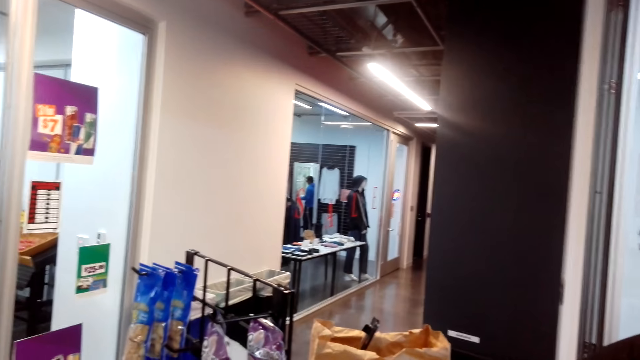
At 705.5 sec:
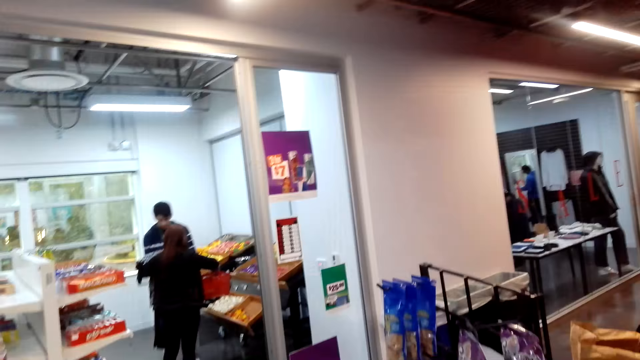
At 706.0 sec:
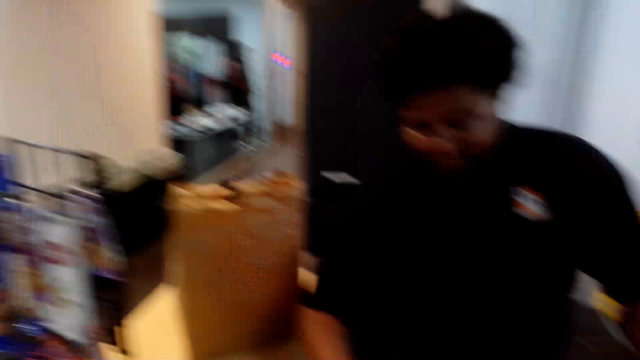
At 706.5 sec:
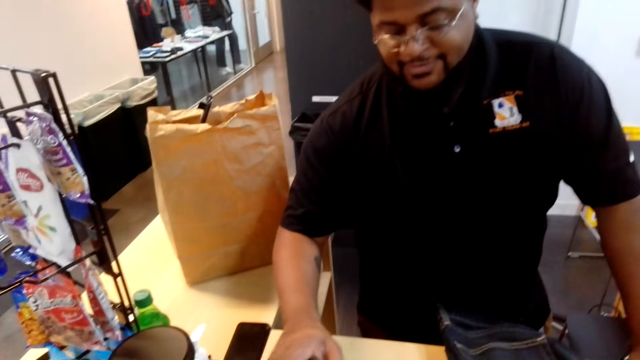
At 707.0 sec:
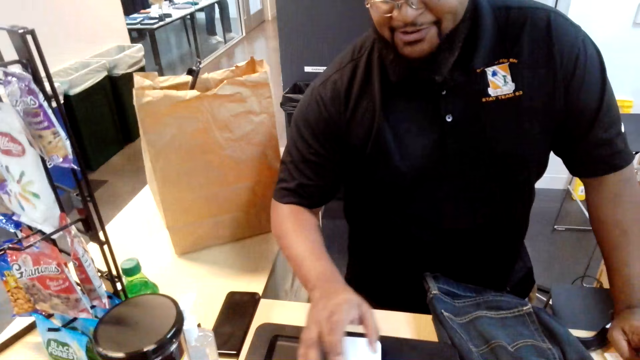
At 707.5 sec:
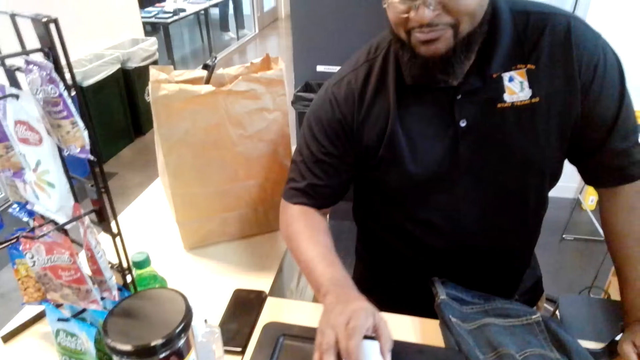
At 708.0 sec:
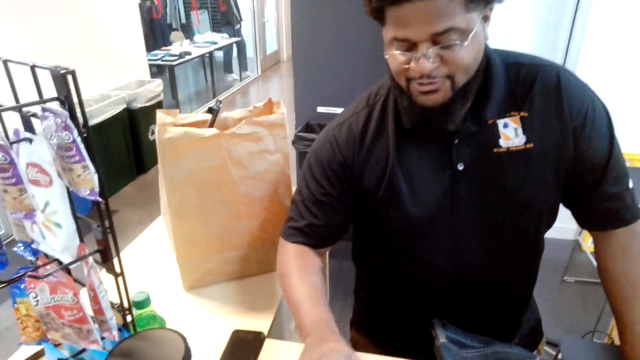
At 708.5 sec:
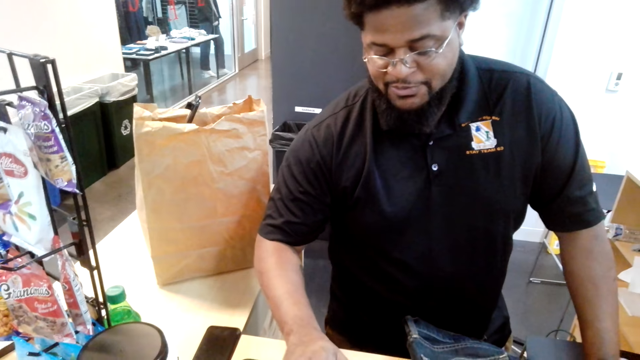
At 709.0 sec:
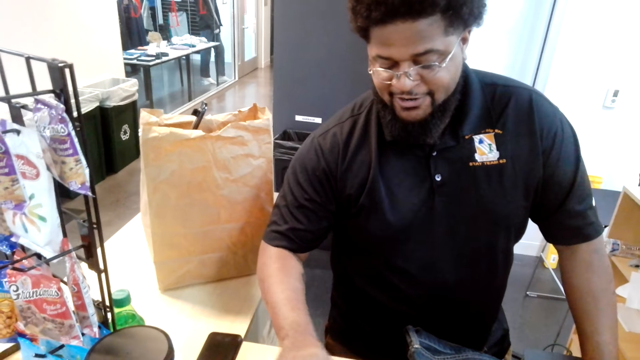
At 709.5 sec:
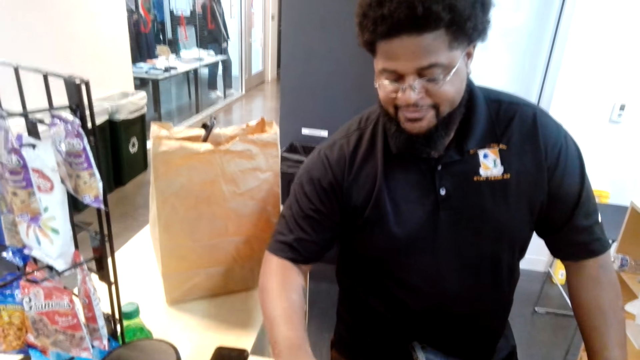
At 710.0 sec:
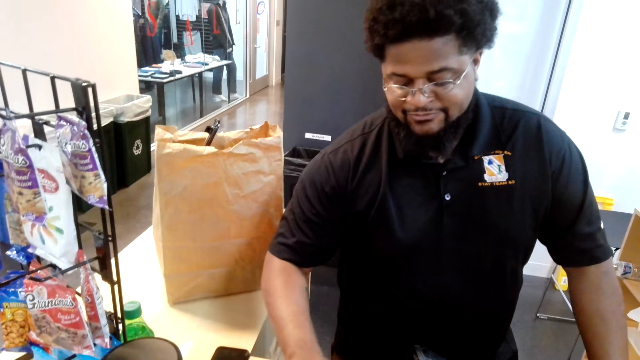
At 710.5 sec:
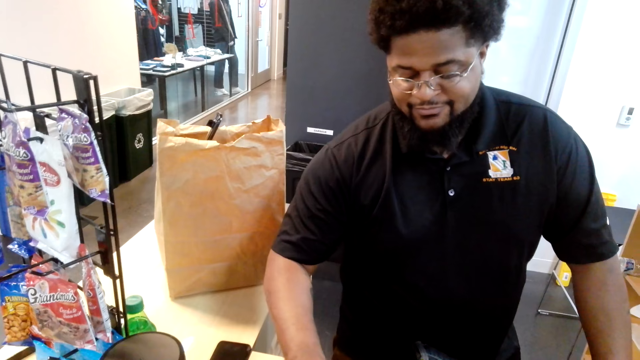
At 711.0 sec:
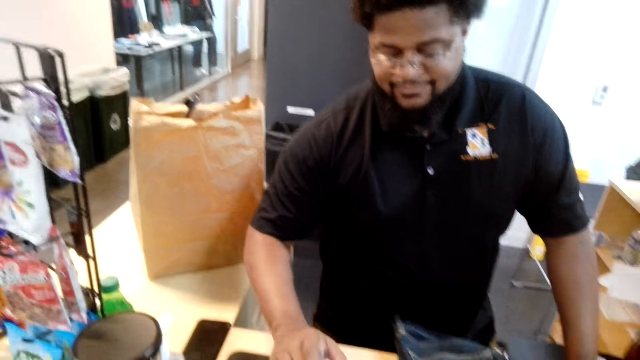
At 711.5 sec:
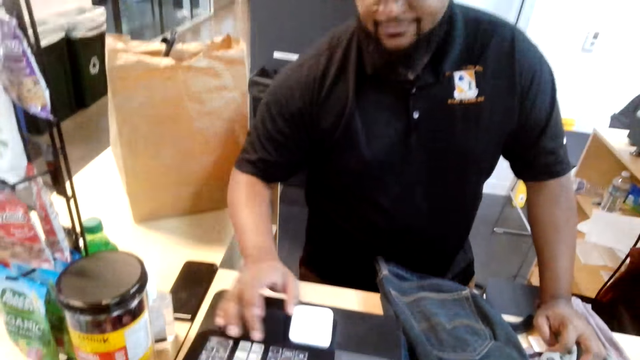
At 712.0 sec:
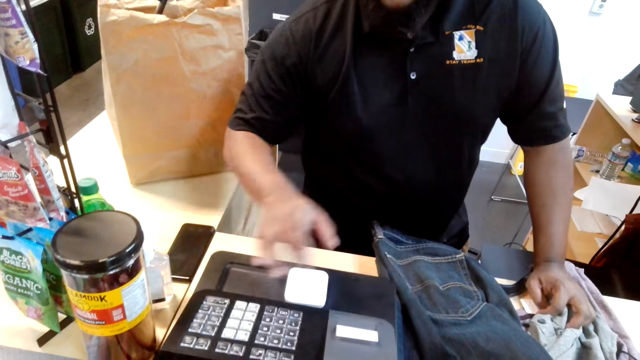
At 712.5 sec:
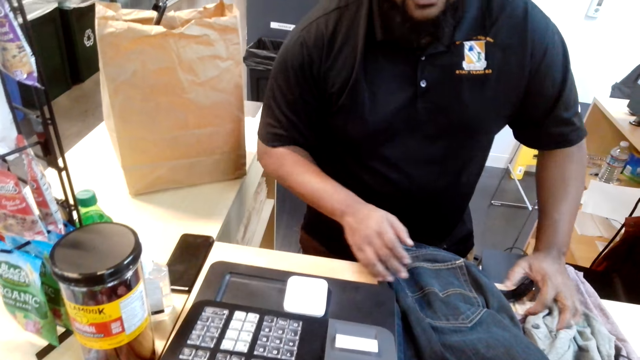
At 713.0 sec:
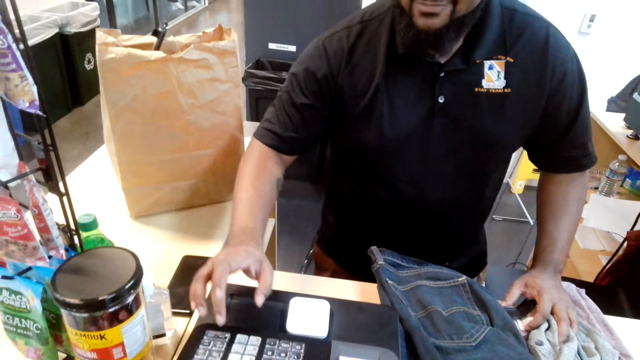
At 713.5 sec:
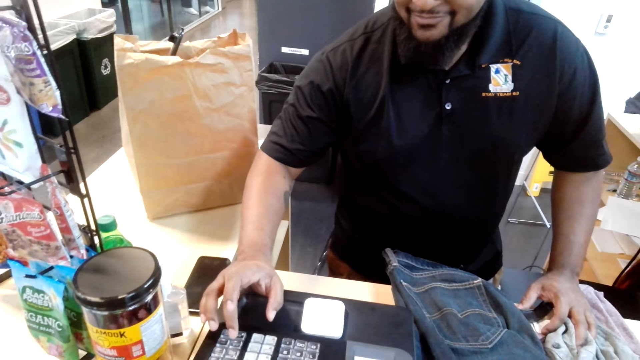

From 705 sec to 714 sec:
A man touches the keyboard.

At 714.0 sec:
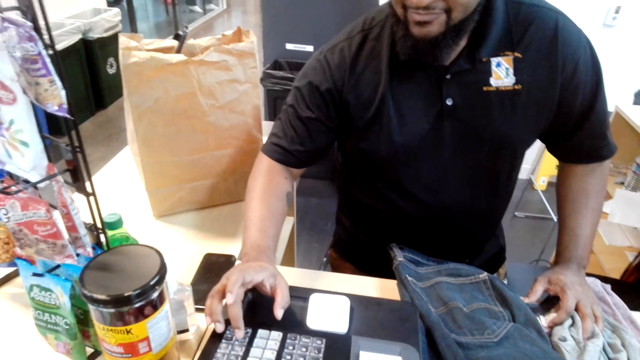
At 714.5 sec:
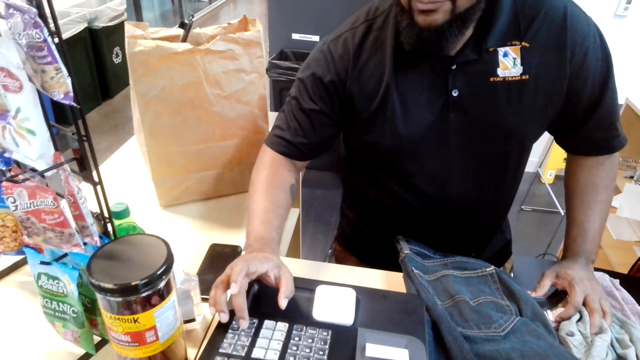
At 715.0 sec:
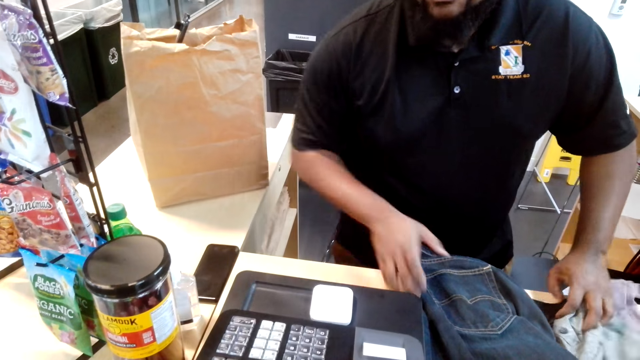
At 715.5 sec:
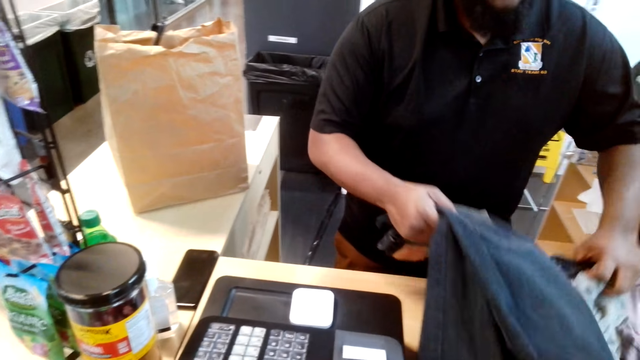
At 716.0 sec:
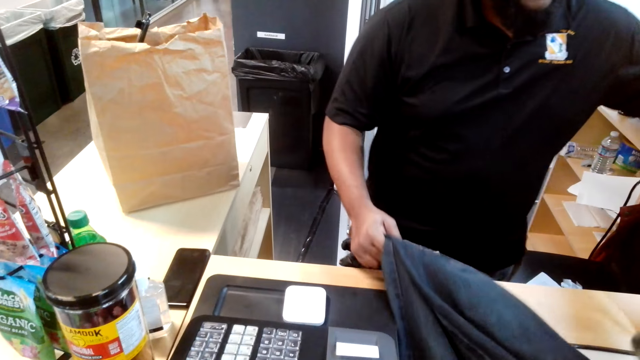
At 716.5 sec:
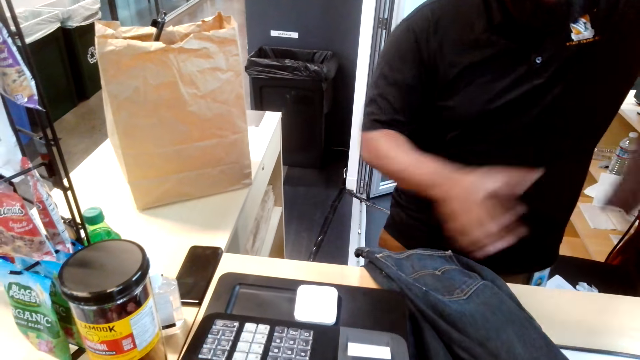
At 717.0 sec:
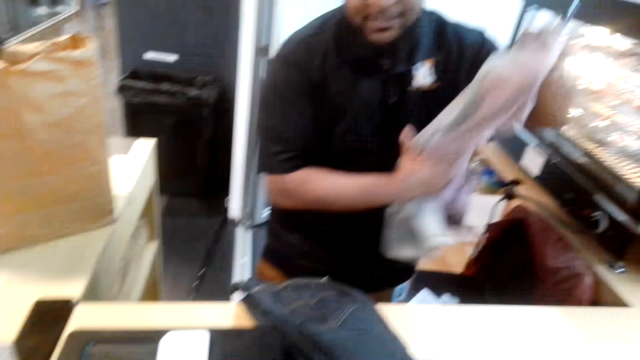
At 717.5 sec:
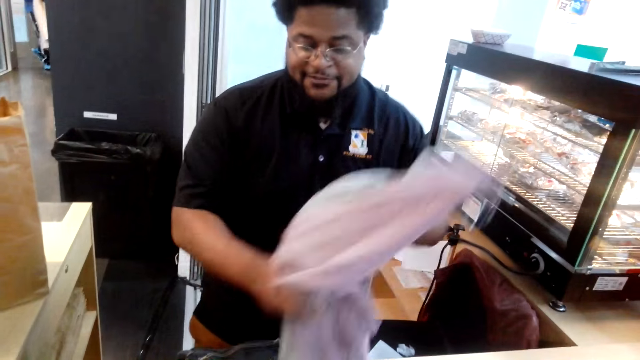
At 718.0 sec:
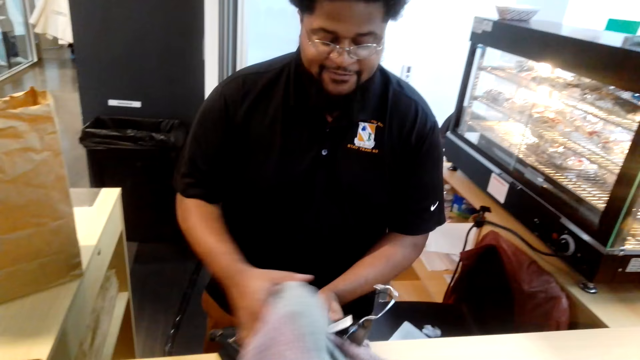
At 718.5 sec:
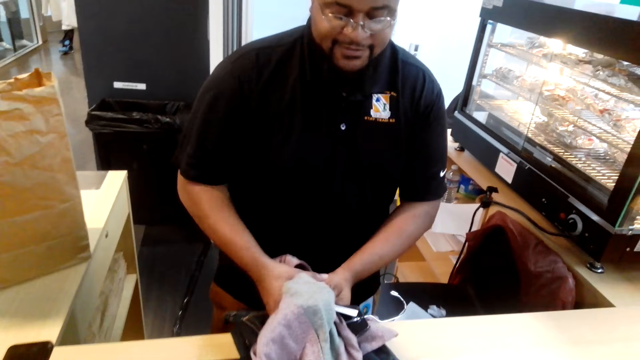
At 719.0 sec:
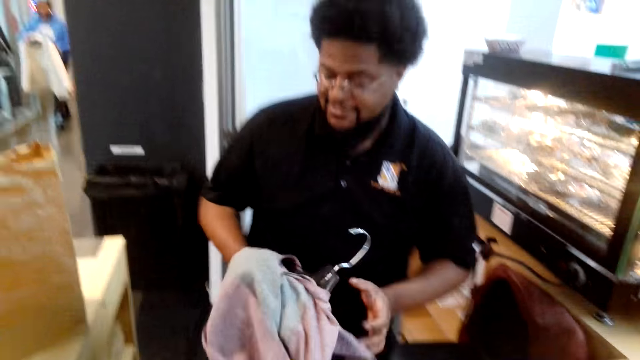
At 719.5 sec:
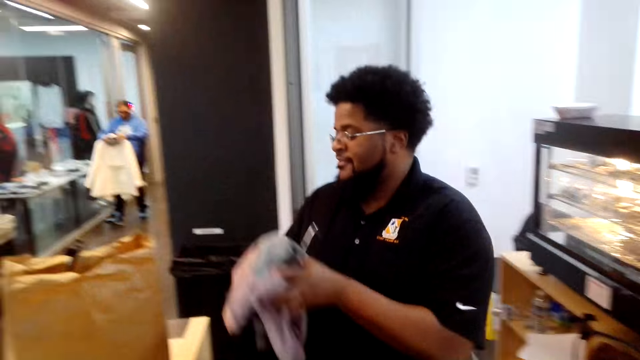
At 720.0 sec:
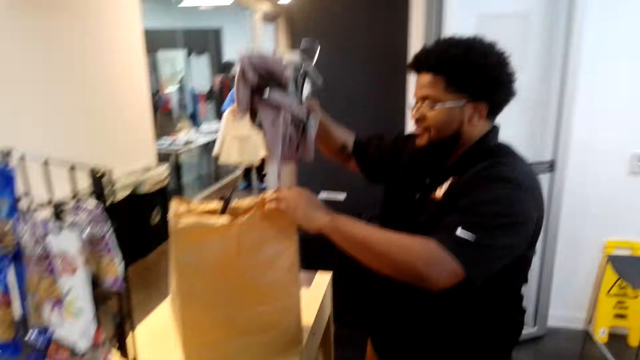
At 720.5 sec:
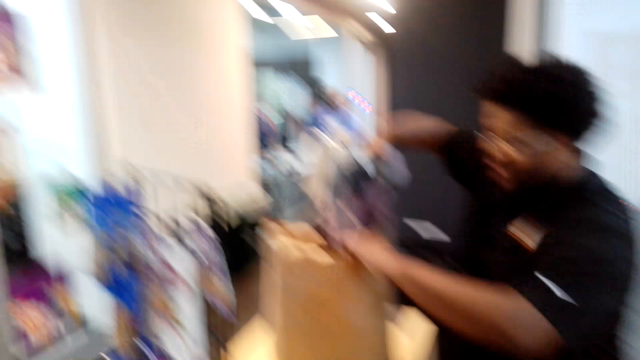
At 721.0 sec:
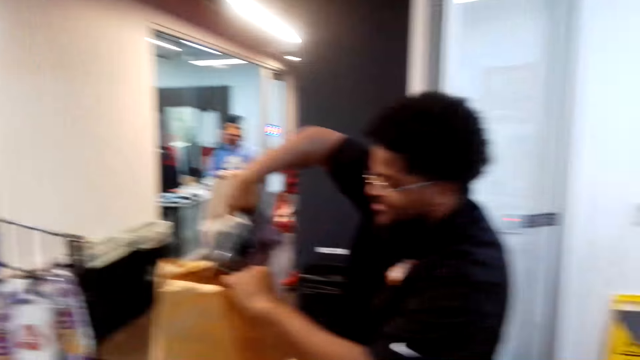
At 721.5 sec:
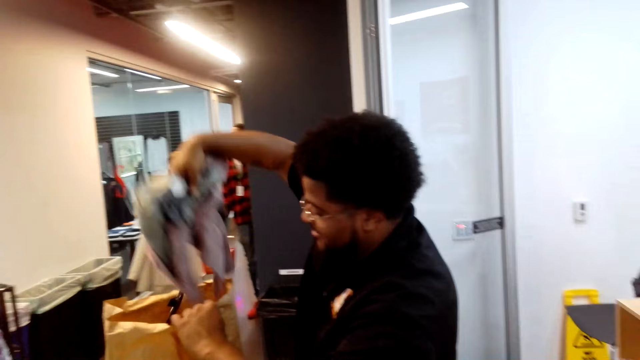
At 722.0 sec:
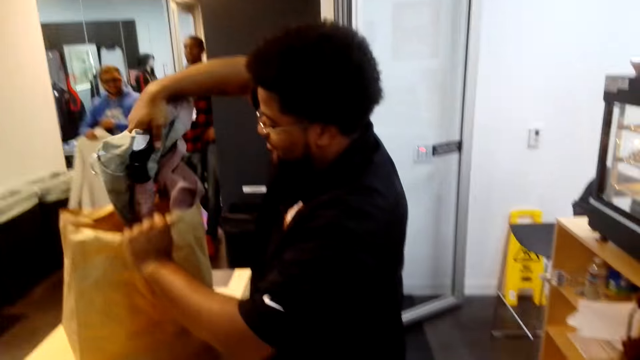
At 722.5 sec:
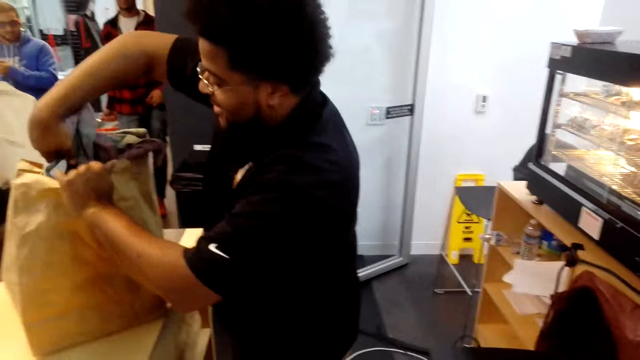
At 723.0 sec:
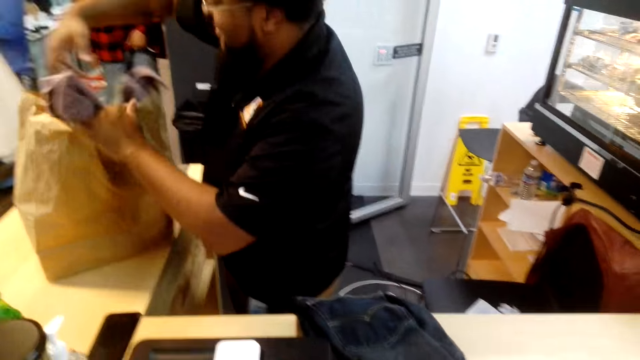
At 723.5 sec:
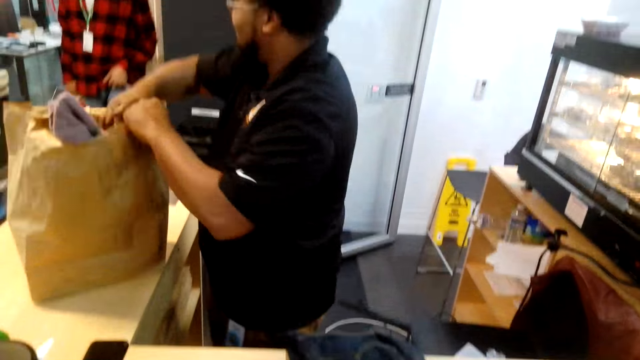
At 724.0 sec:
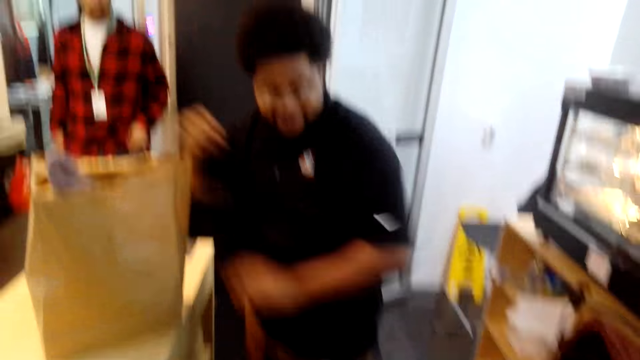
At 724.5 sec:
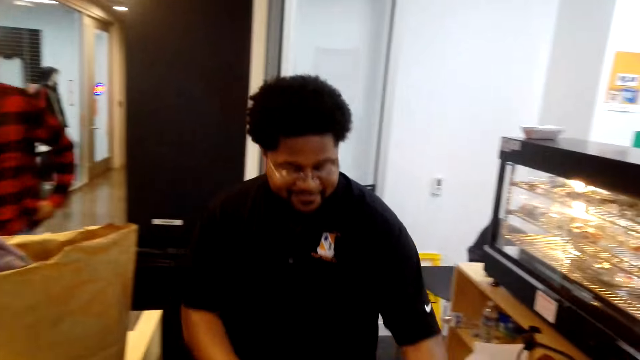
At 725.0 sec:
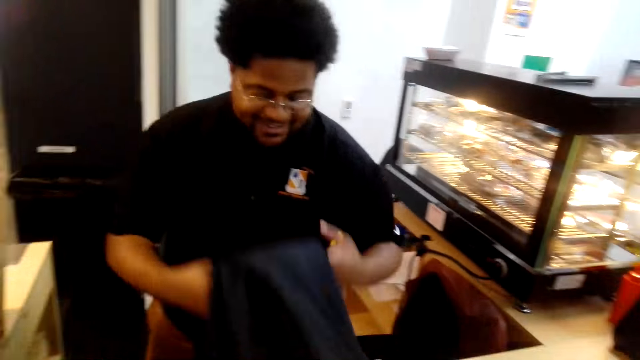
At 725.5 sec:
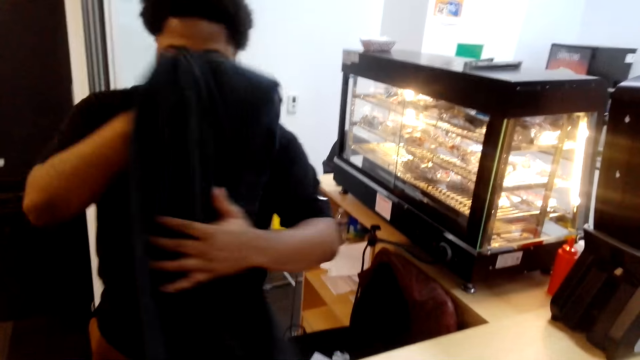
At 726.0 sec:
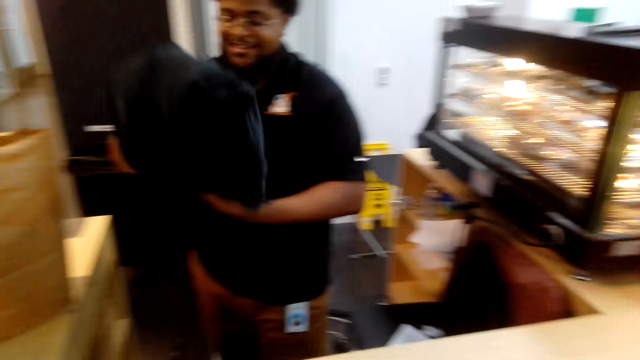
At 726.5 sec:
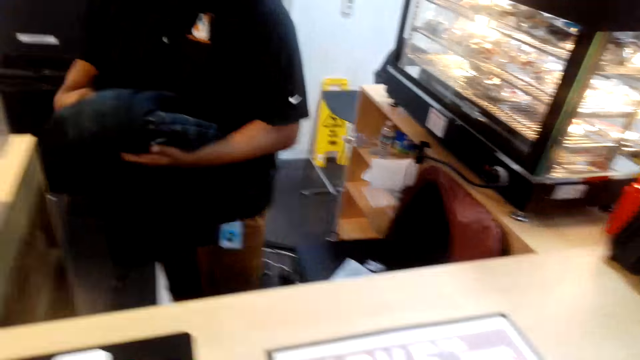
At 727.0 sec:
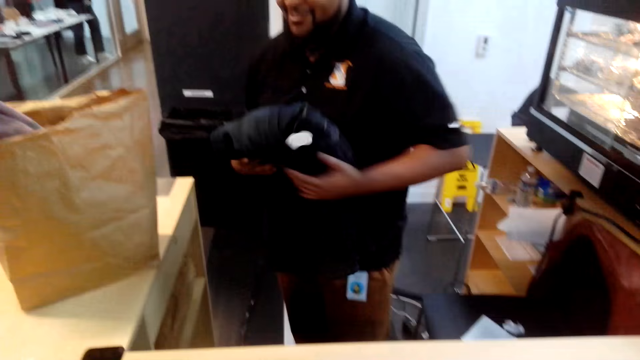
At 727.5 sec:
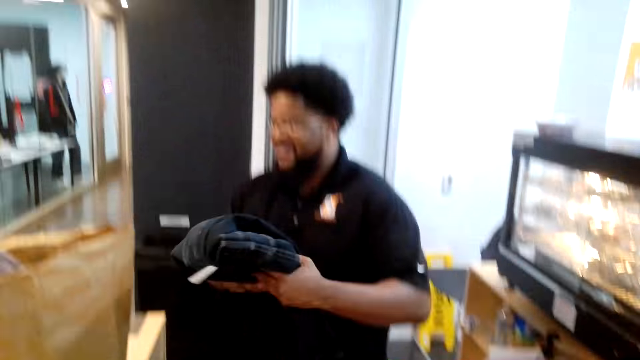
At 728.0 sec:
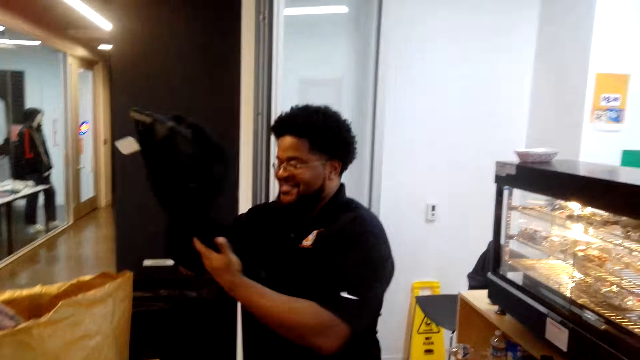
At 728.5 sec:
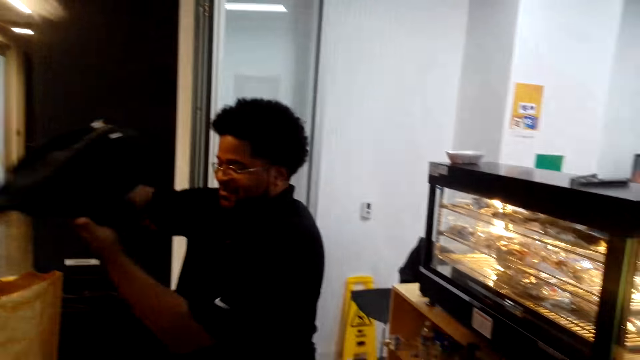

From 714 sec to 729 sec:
A man lifts the cloth. The man drops the cloth. The man puts the cloth in the packaging bag. Another man walks around. Another man walks around. The first man picks up the cloth and folds the cloth.
